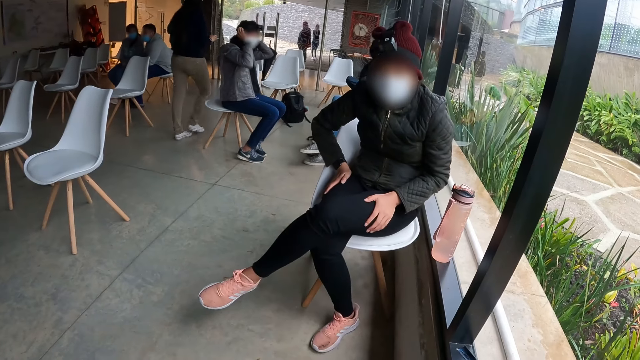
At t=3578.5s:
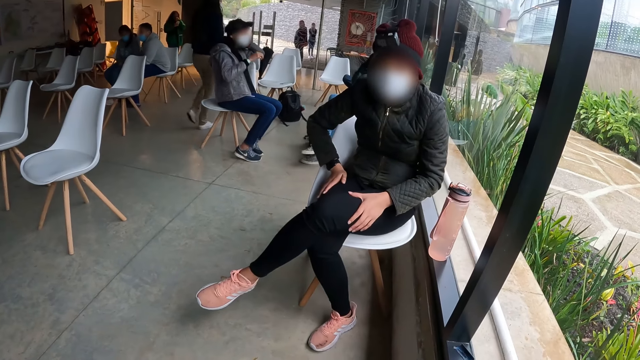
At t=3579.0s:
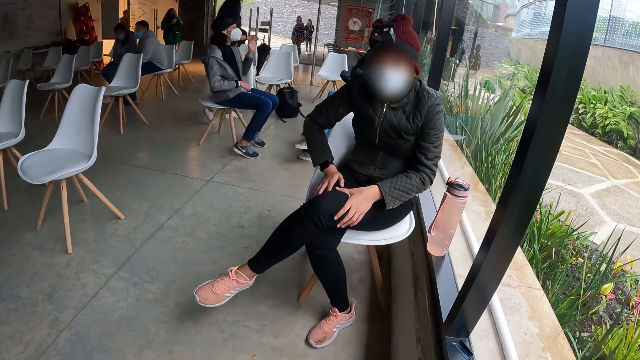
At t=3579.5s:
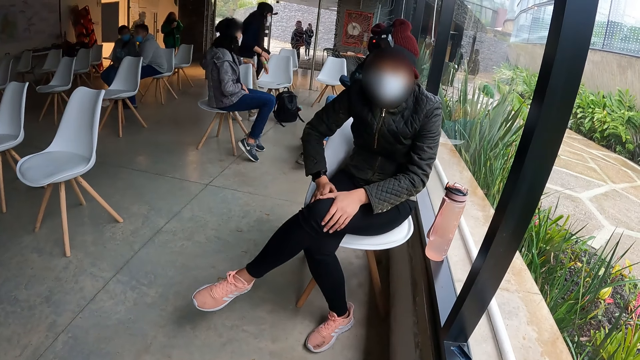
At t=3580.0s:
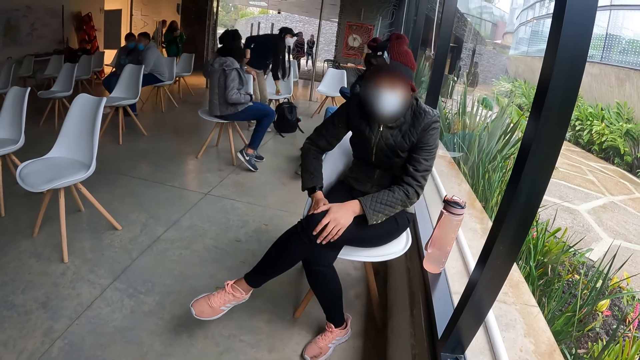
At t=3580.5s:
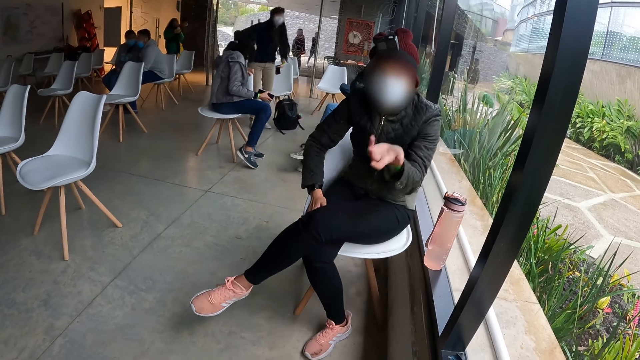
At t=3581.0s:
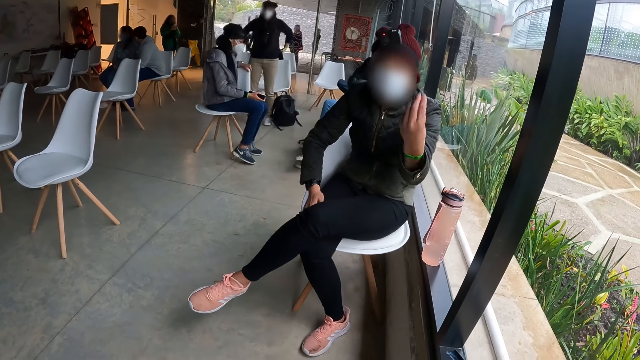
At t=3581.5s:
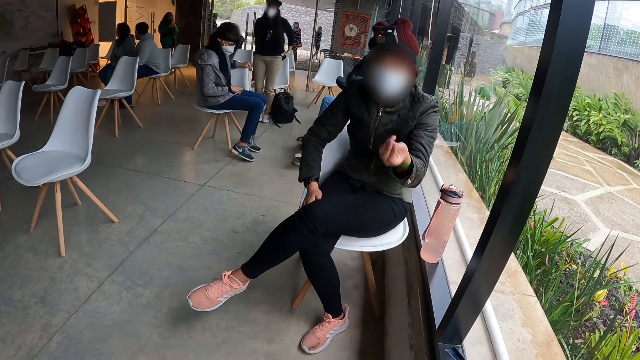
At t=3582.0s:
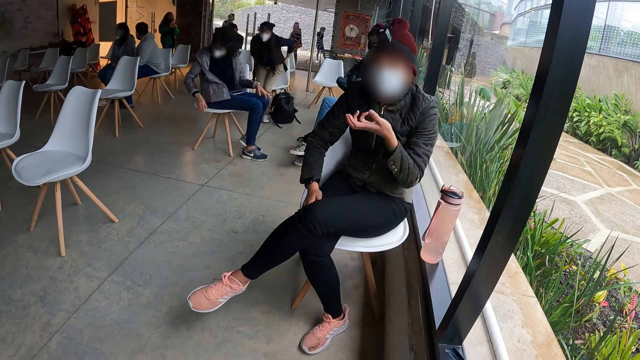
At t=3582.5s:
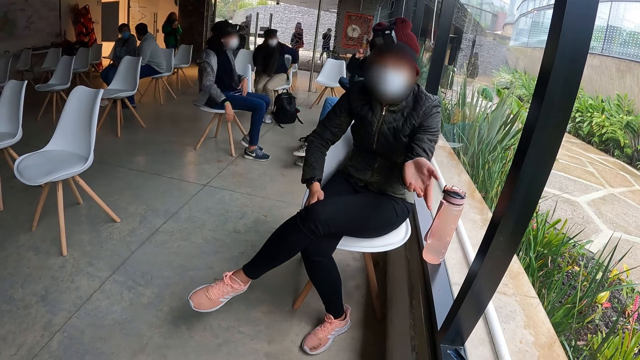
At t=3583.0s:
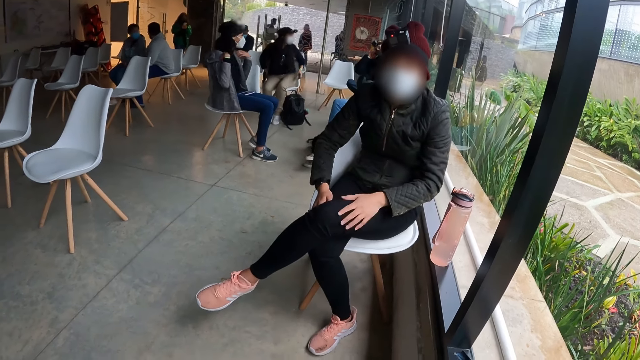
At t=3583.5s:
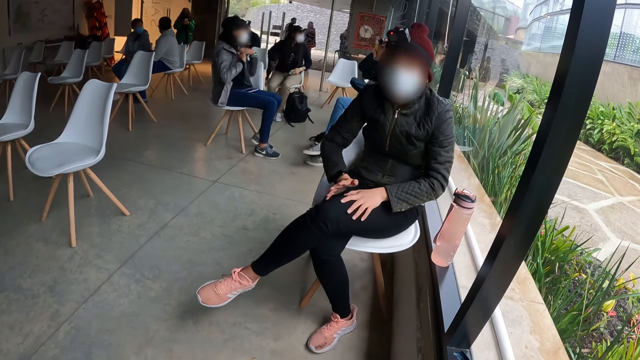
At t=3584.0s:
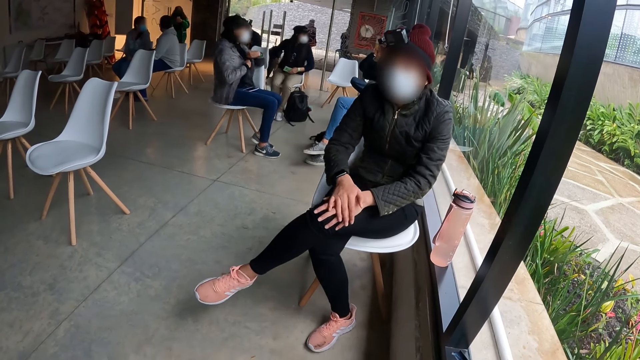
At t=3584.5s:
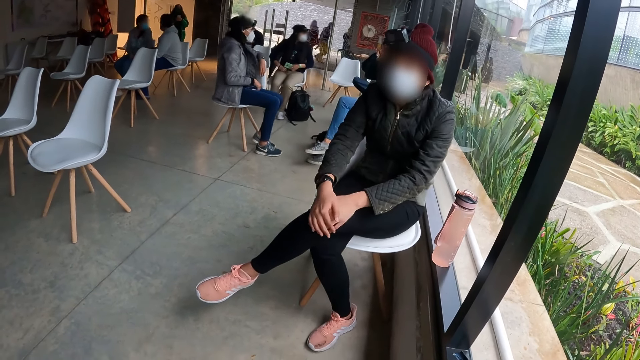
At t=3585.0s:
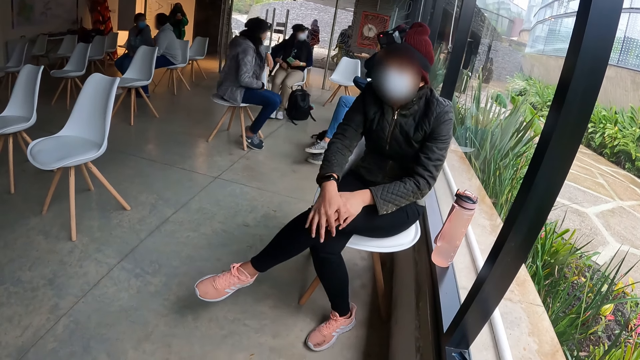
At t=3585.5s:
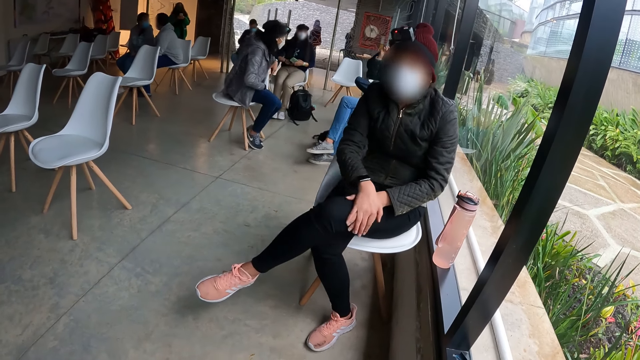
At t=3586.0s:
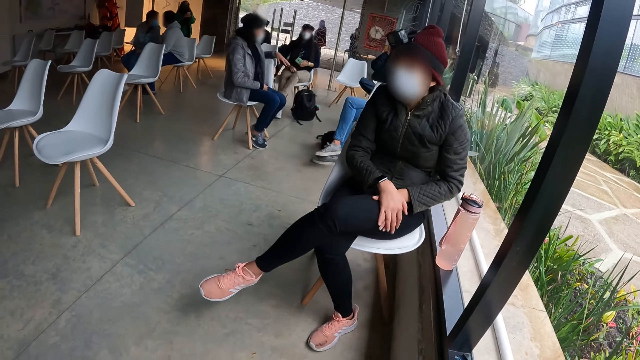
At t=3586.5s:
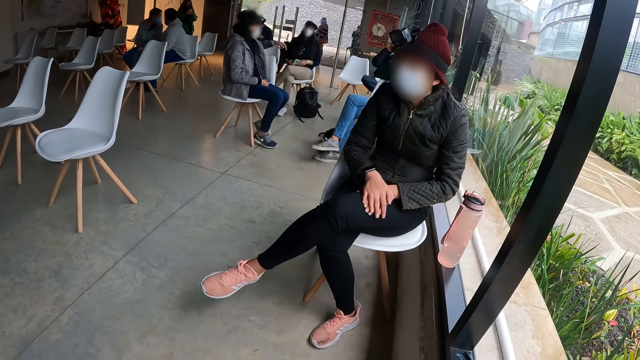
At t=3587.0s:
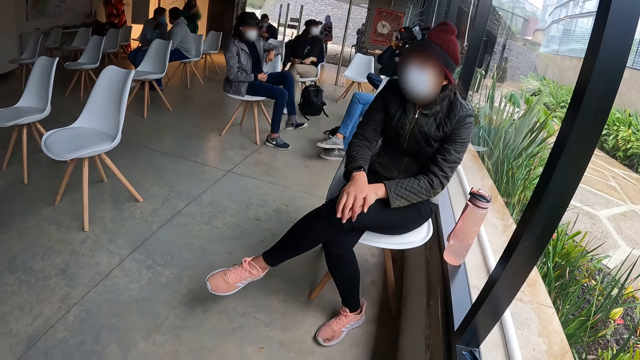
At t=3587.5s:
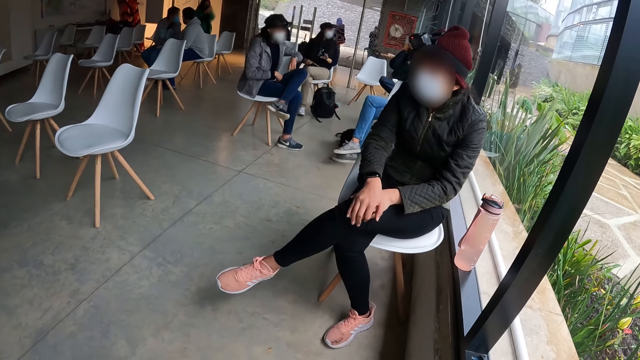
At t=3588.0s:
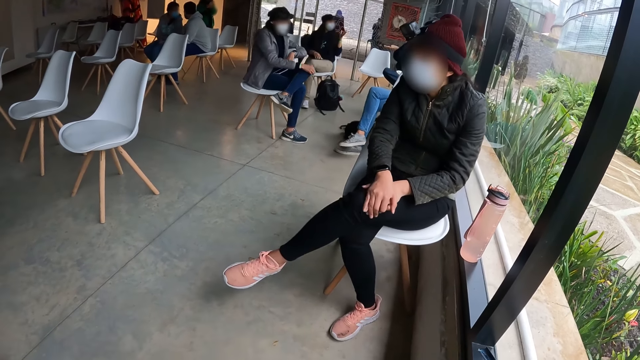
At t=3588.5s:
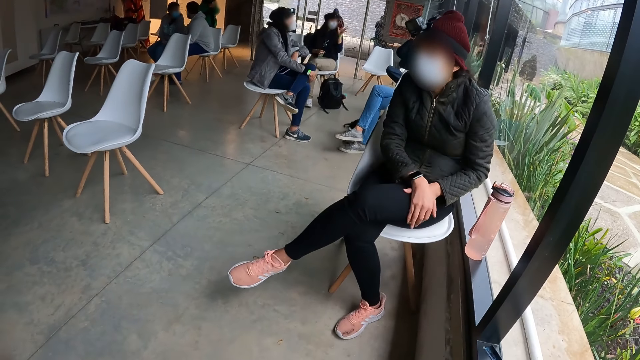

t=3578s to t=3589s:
The woman picks the phone from the chair with her left hand. Another woman adjusts her jacket with both hands. The first woman adjusts her shirt with her right hand. The other woman interacts with a man, the first woman and a third woman.

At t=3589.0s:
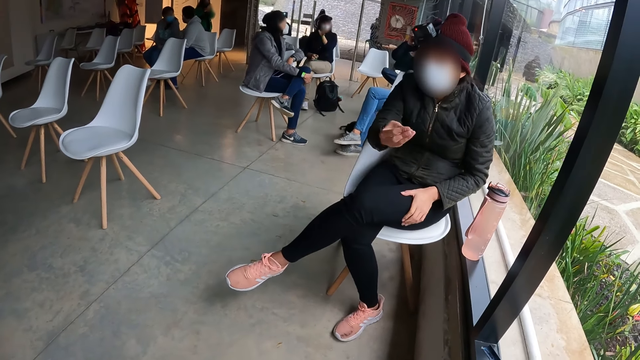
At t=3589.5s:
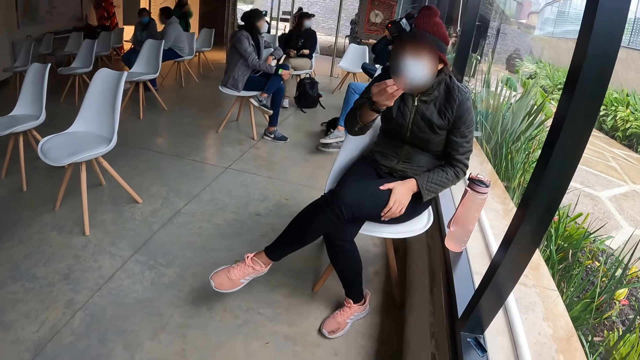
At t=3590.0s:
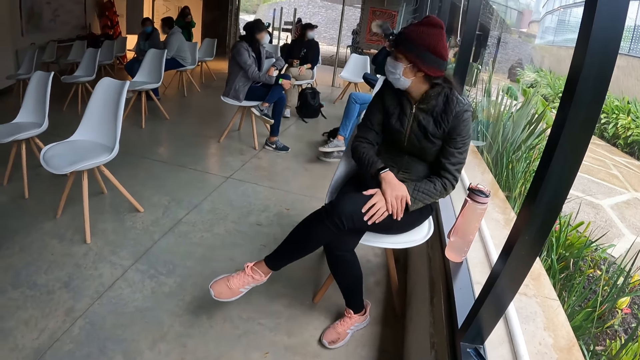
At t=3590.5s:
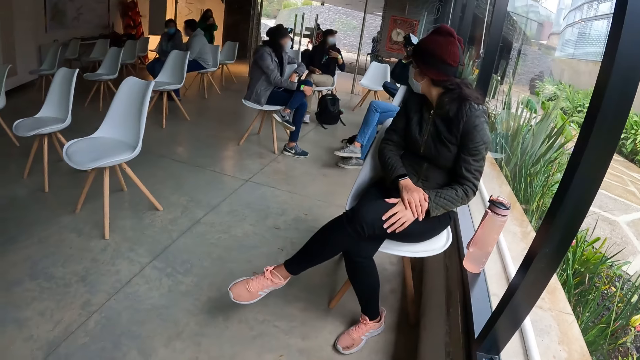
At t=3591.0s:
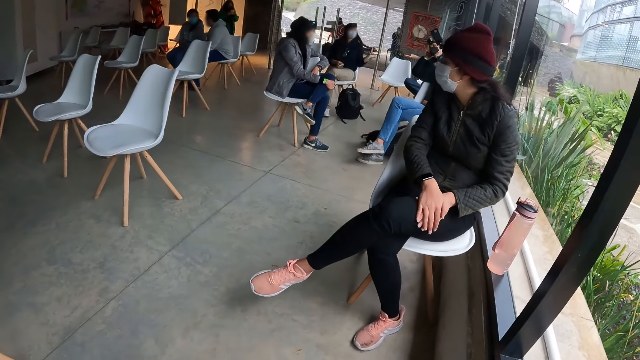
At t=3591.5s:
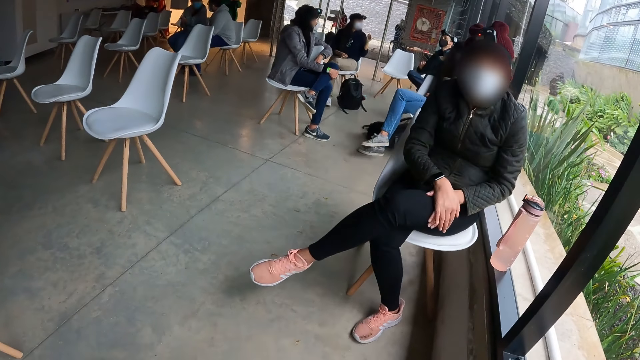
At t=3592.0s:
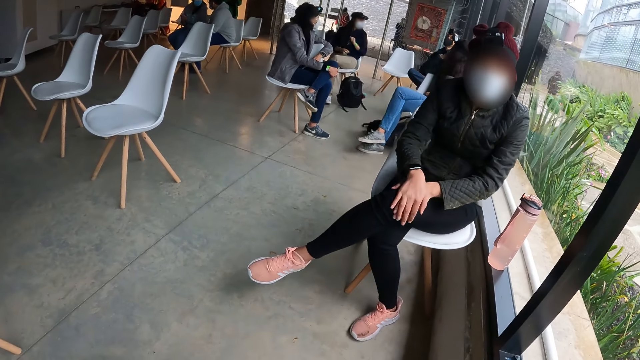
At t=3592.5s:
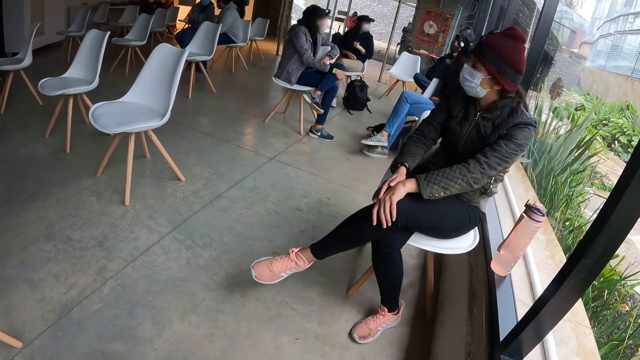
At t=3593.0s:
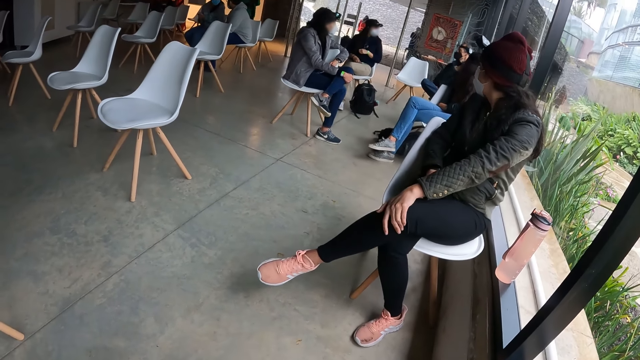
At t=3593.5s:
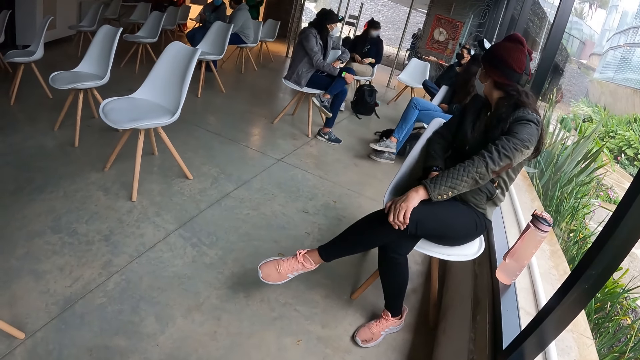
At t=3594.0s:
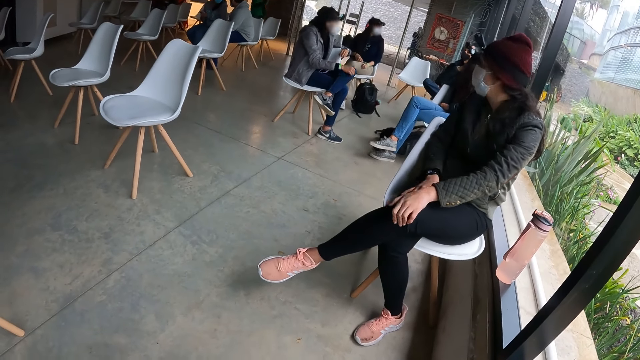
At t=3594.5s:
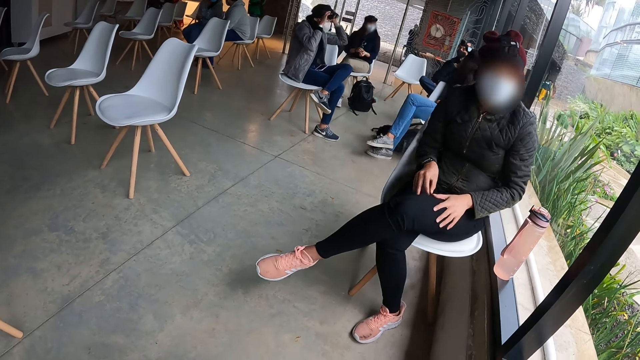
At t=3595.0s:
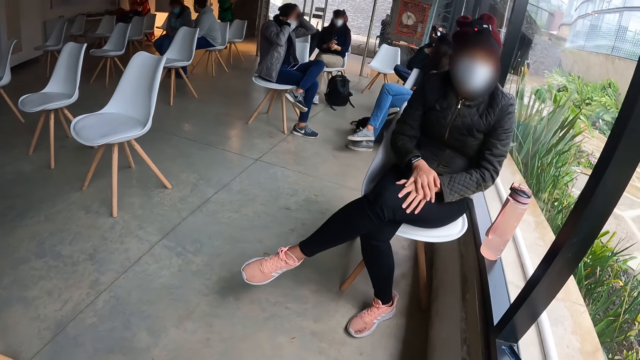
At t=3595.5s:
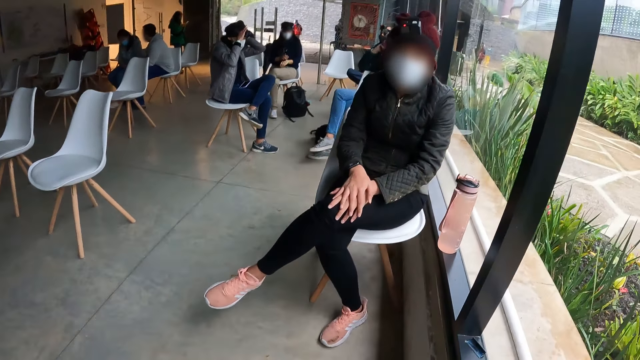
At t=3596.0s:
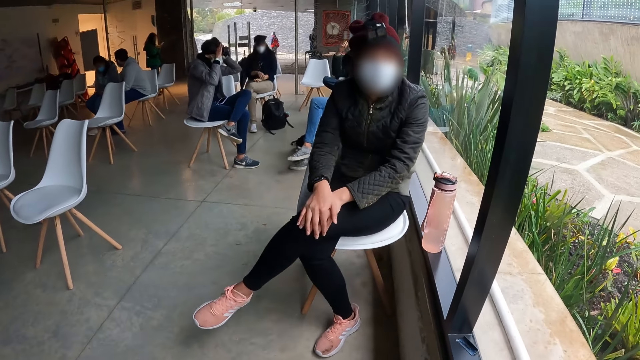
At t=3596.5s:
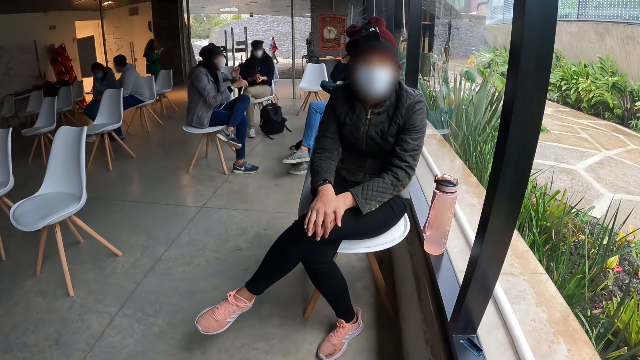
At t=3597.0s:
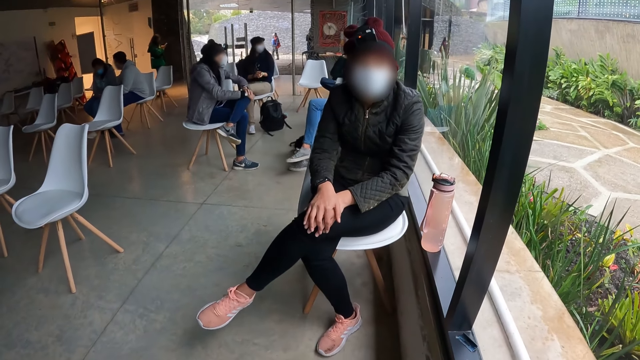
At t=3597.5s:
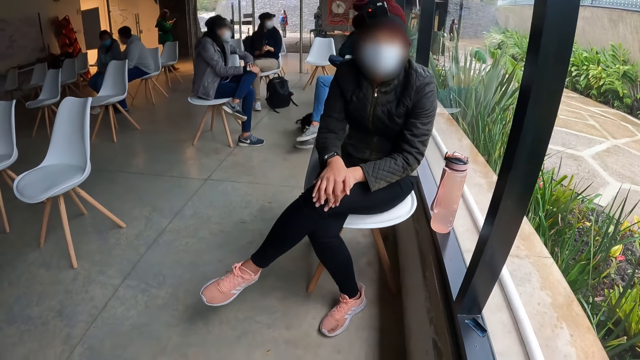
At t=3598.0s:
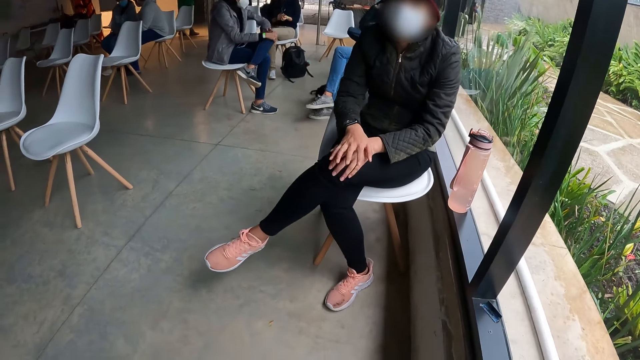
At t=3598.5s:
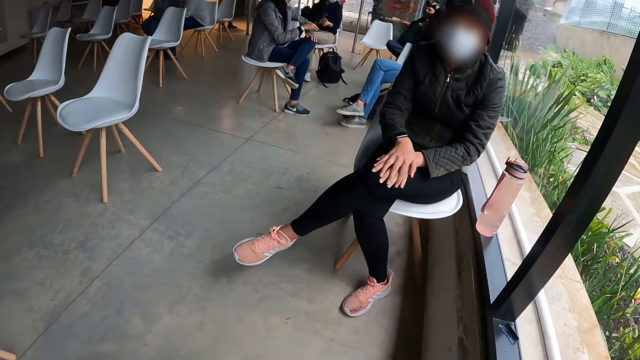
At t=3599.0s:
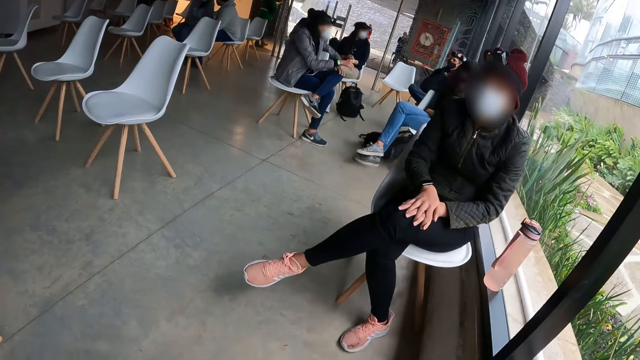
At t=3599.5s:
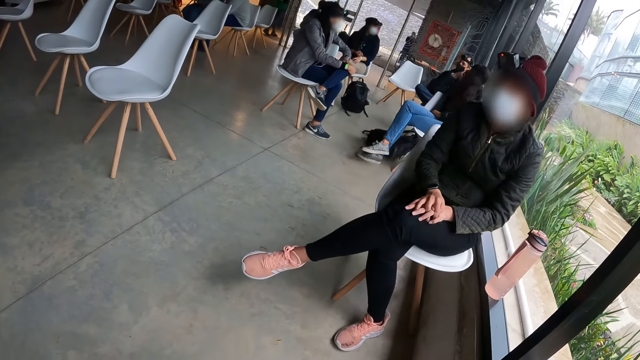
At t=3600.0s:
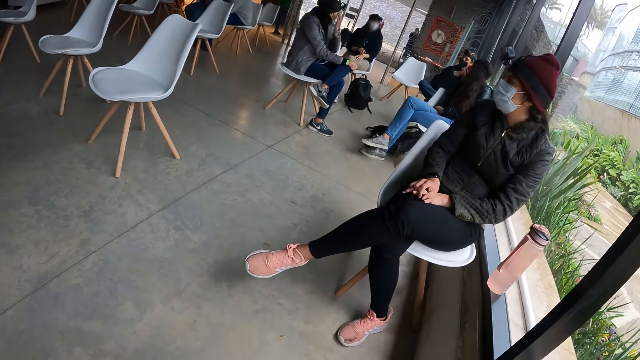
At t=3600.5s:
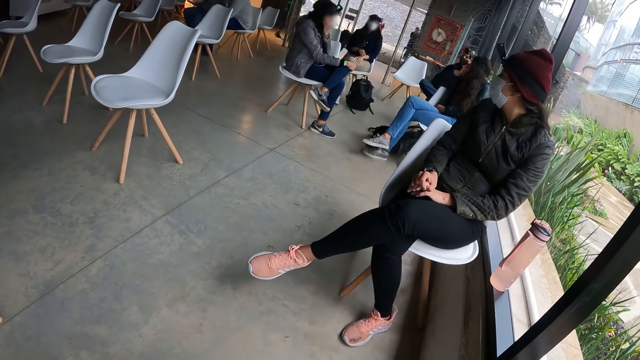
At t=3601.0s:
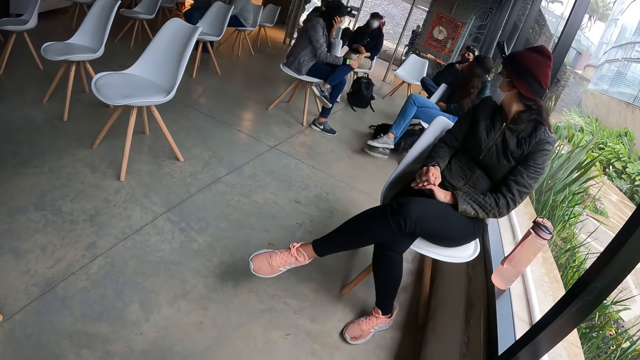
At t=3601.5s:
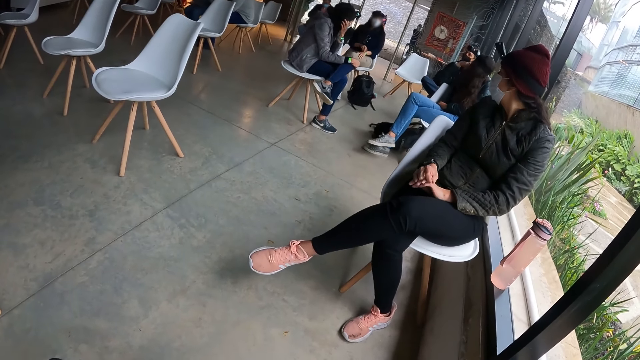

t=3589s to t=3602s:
The camera wearer looks around. They converse with a woman. They look around.
